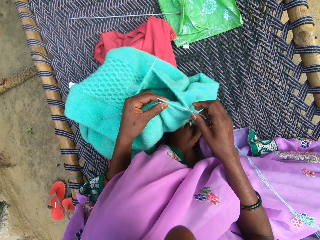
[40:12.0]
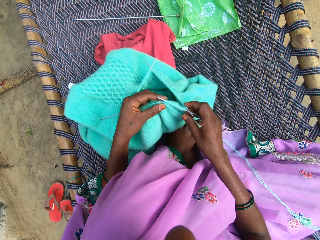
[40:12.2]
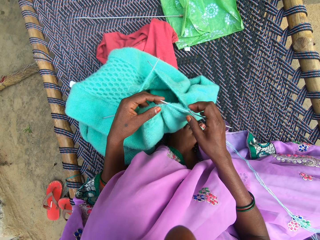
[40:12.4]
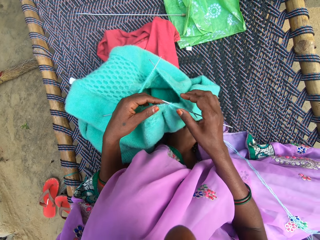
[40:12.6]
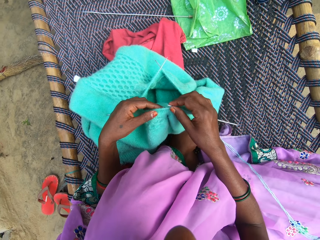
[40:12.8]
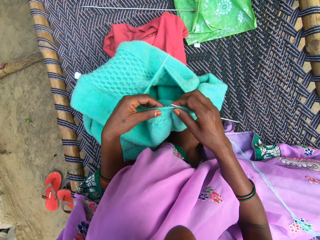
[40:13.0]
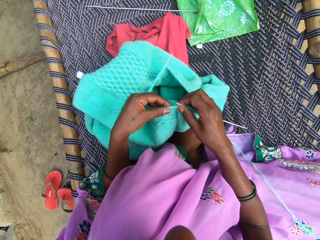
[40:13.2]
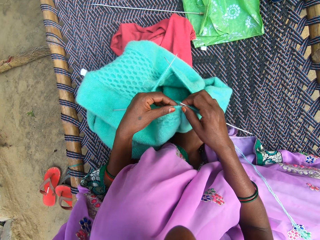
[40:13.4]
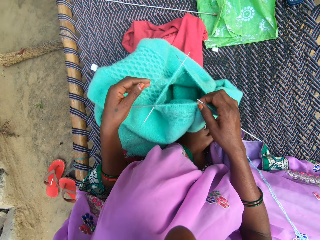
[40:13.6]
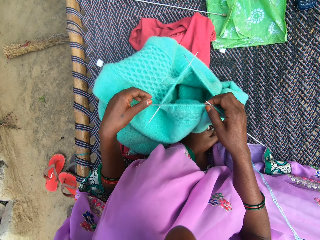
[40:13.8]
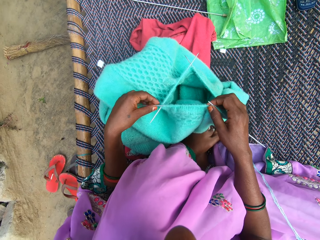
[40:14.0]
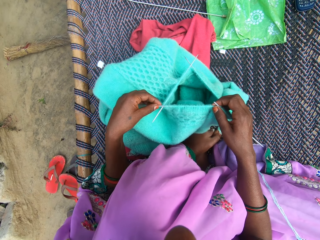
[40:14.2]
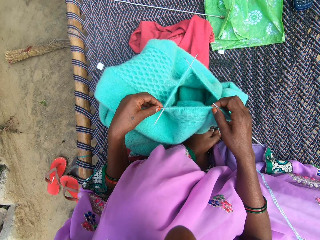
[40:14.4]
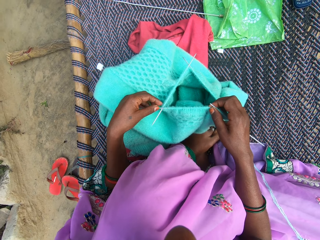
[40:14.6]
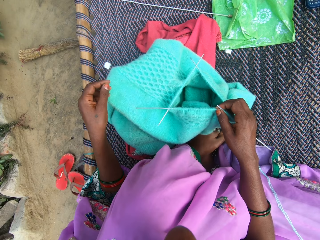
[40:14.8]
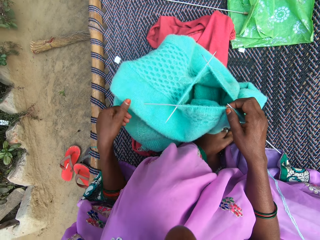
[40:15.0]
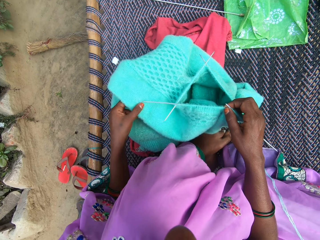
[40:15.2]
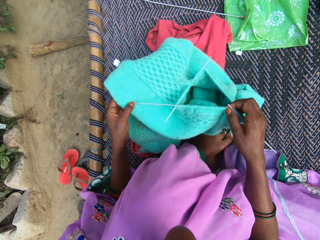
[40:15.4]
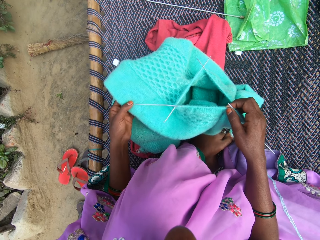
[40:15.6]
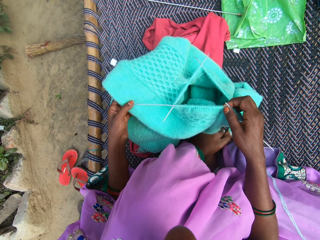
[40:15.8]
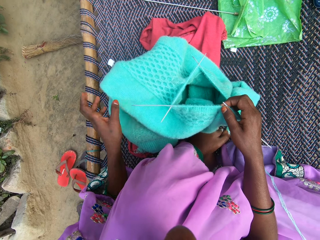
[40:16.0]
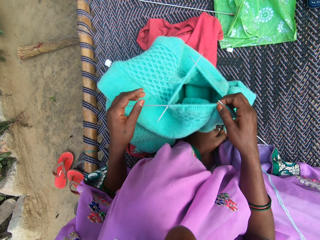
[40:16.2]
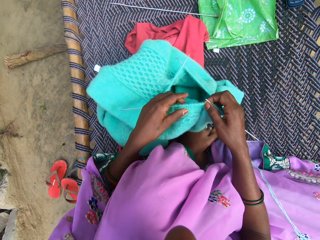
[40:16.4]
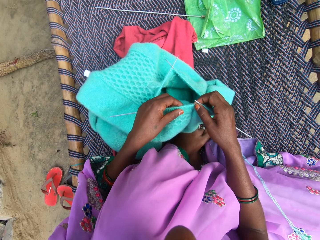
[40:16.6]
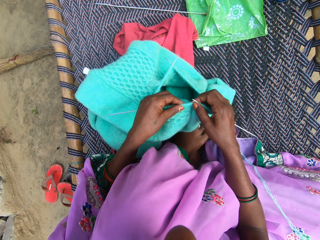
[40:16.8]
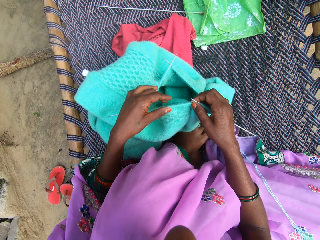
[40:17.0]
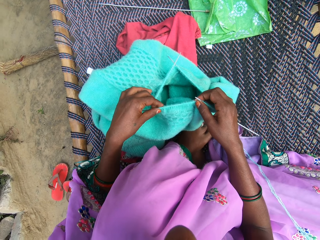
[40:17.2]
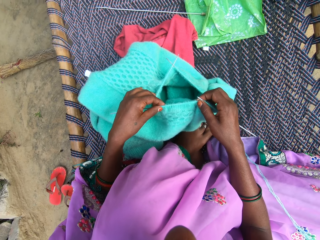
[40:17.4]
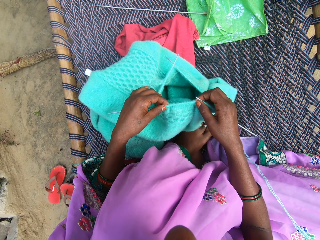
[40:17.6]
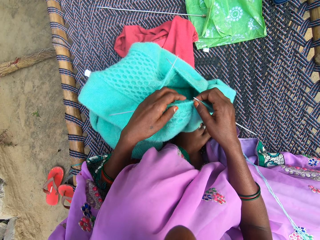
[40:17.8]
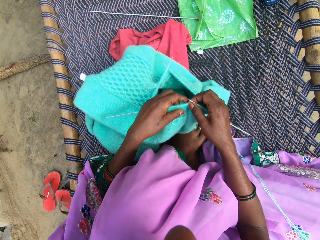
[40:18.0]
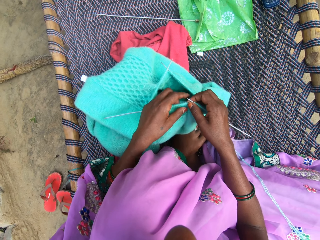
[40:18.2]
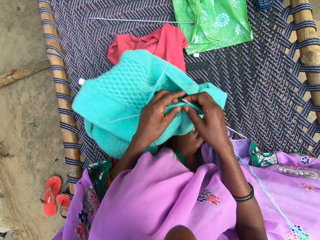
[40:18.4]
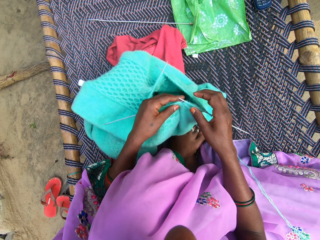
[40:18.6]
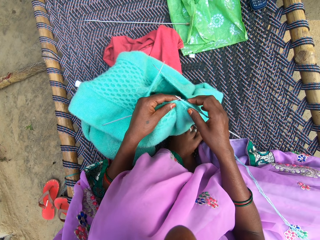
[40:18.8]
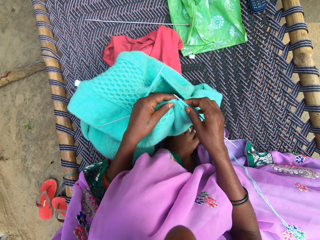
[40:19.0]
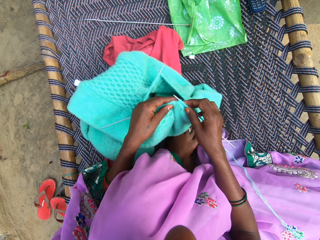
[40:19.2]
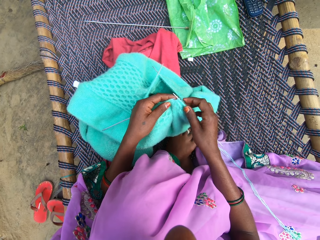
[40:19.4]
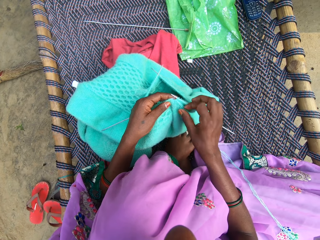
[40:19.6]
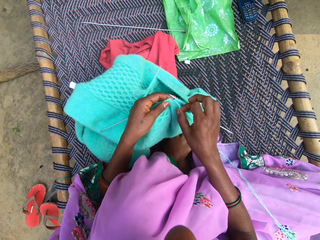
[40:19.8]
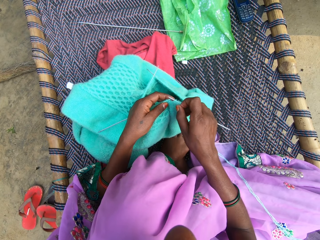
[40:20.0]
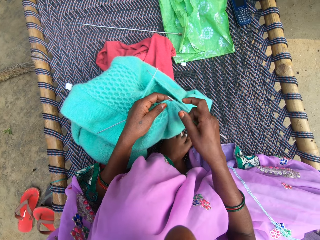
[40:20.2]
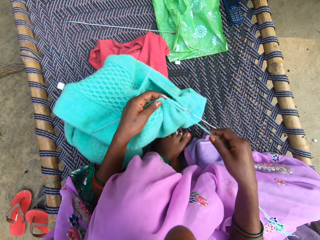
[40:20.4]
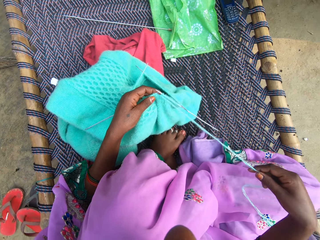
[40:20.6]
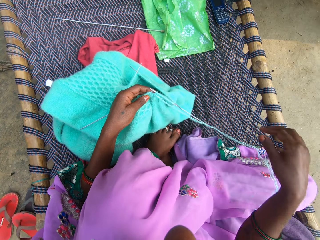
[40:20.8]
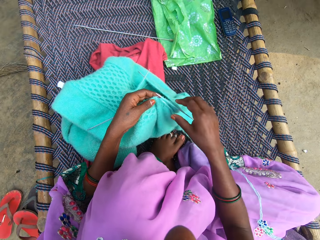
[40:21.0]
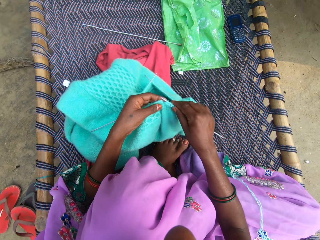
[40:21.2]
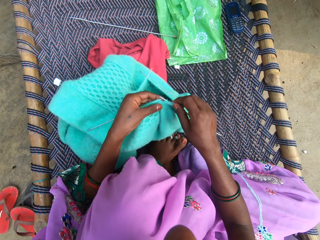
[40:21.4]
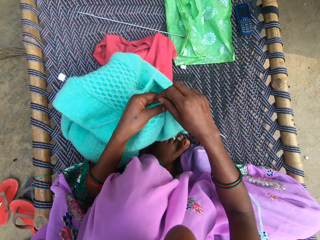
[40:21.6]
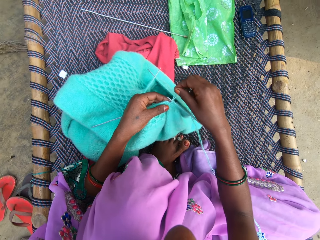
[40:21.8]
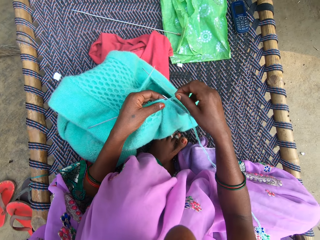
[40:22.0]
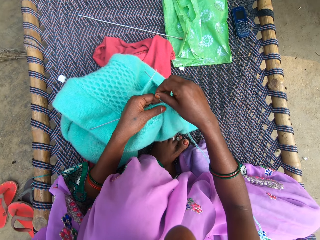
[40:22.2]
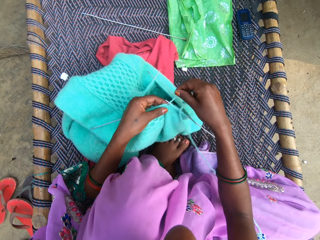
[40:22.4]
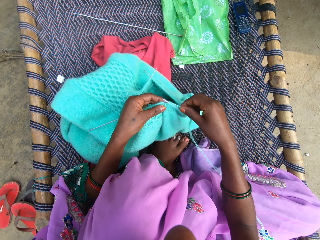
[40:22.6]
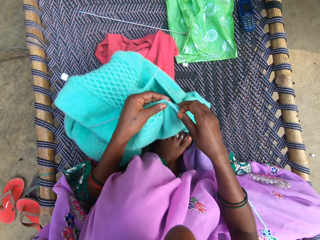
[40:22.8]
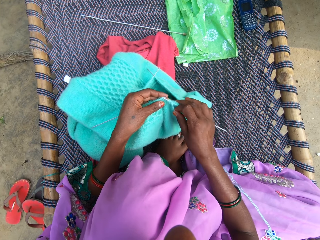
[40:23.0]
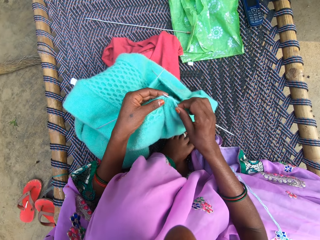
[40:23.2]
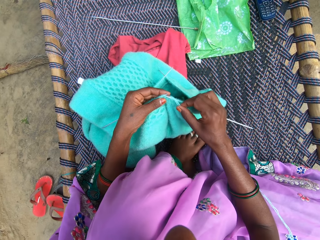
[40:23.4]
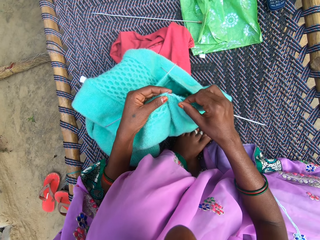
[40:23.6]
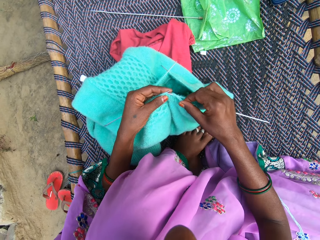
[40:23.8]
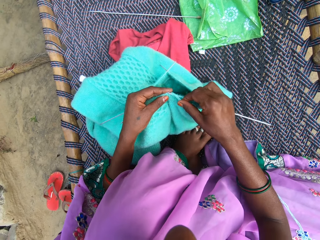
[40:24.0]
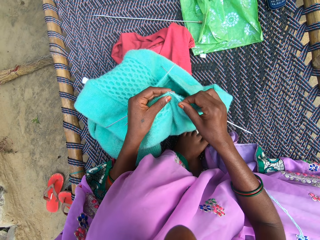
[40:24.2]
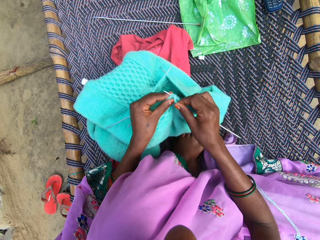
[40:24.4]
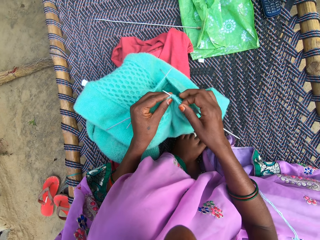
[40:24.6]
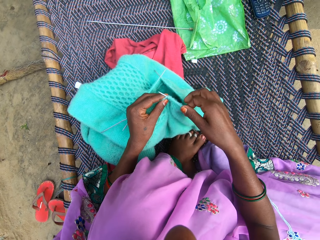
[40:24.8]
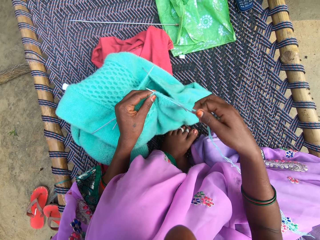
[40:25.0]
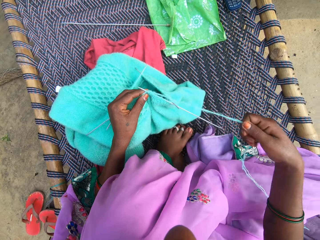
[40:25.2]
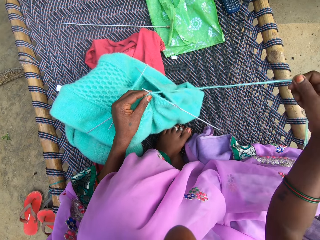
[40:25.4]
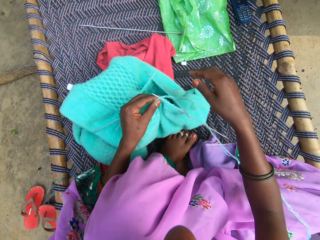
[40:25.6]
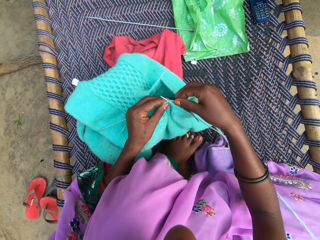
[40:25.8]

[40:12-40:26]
The camera wearer touches the crochet. They withdraw their hand from the crochet. They touch the crochet. They withdraw their hand from the crochet. They lift the crochet. They withdraw their hand from the crochet. They touch the cloth. They adjust the cloth on the crochet. They pull the strand of the yarn or wool. They drop the wool. They round the wool on the cloth. They knit the cloth. They pull the wool and drop the wool.

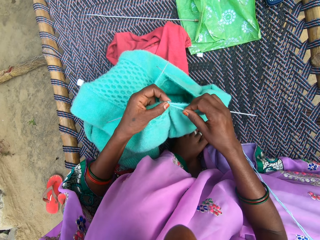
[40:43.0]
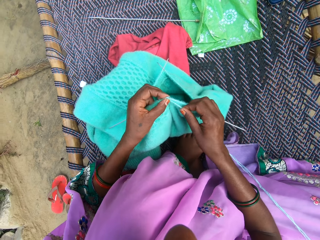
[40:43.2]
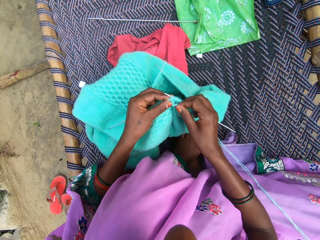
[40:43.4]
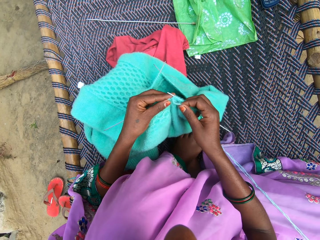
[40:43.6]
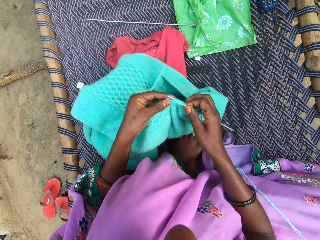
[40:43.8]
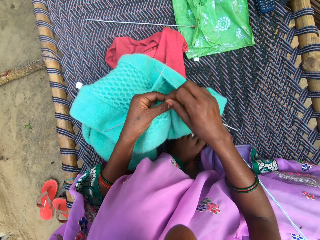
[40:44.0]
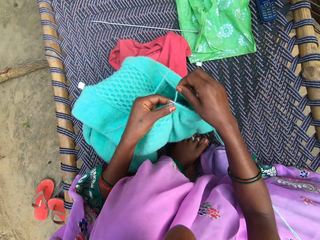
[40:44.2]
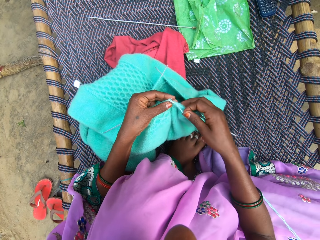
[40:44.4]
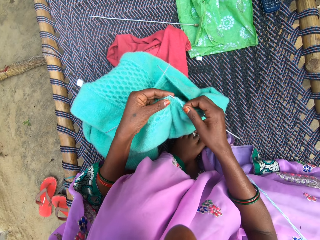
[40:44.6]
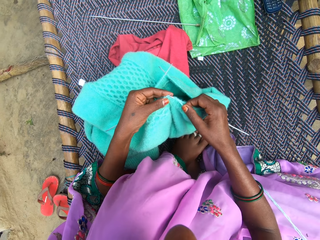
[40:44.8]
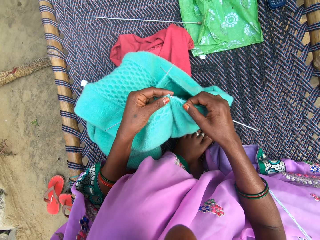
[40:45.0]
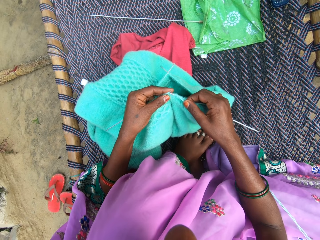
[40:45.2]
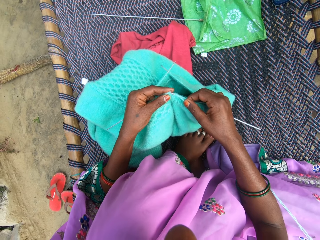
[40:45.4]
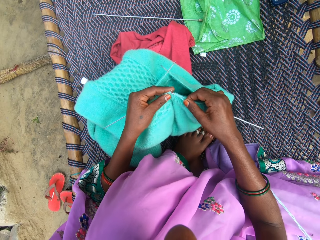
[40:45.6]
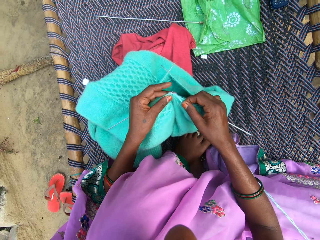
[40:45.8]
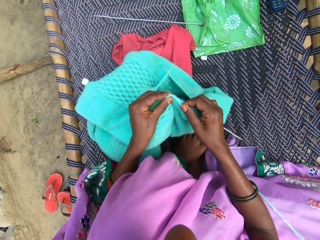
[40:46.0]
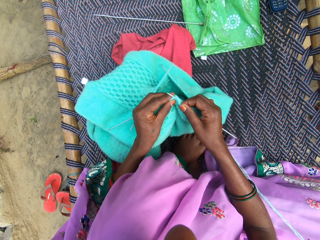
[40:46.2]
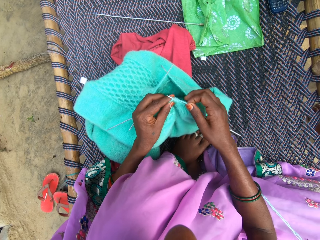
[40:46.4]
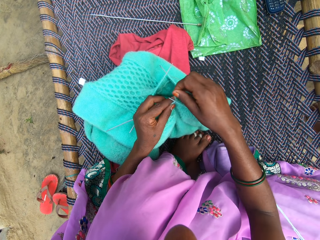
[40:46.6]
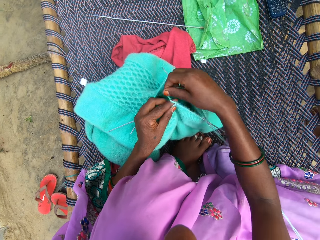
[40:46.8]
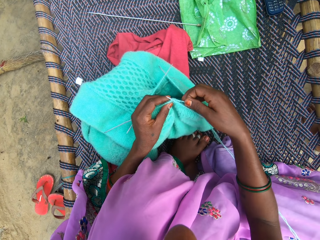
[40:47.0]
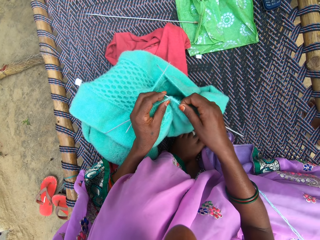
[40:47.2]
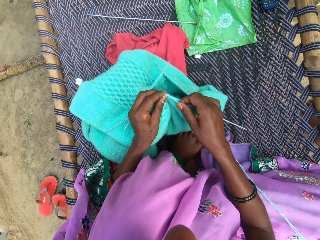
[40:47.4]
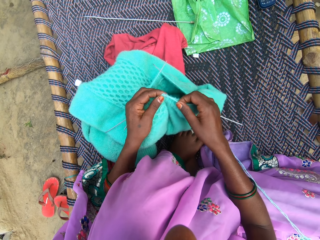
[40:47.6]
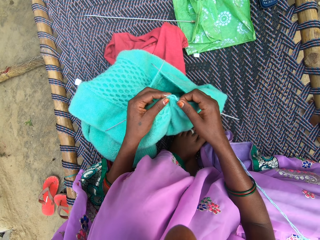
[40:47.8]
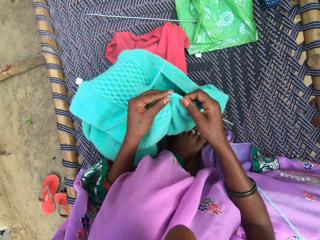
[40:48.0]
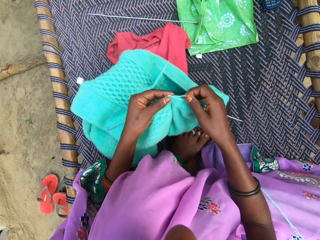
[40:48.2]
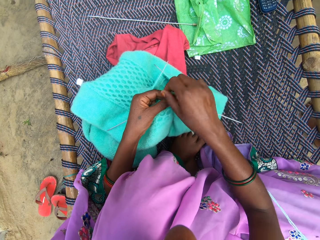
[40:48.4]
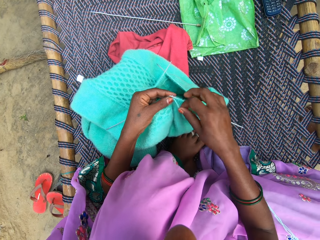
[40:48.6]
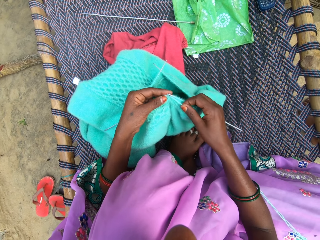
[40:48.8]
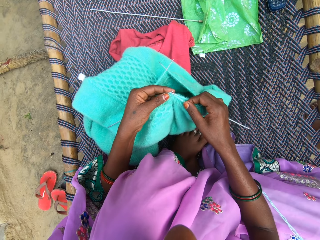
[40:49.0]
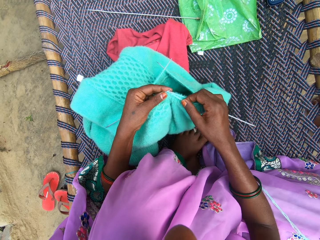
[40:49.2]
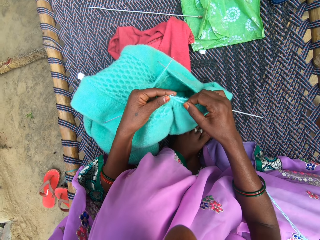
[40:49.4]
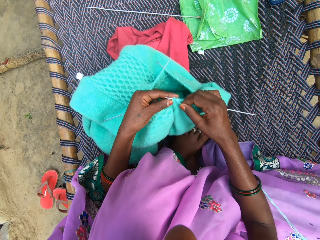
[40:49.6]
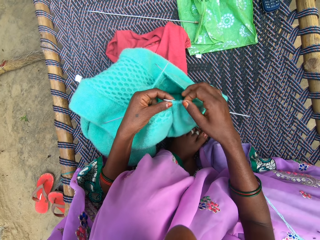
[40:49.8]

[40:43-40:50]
The camera wearer knits cloth. They round wool on a crochet.
